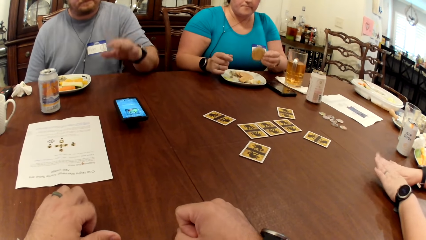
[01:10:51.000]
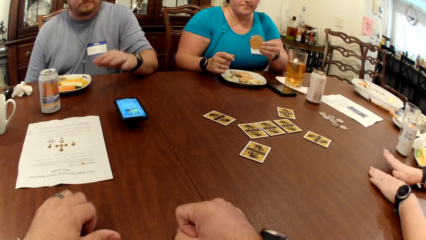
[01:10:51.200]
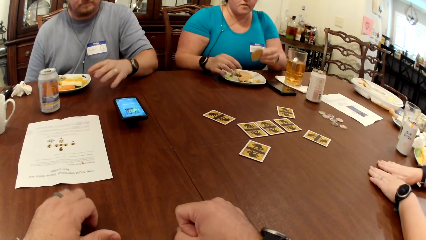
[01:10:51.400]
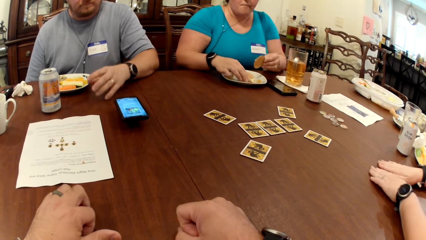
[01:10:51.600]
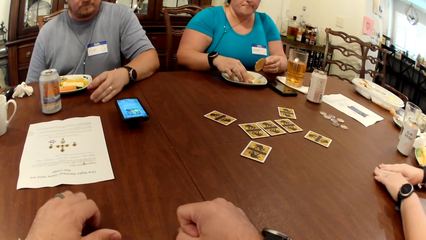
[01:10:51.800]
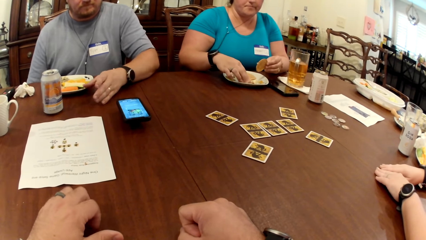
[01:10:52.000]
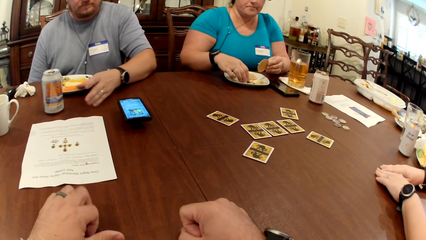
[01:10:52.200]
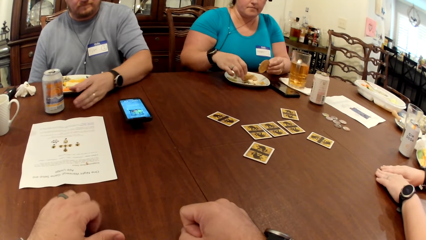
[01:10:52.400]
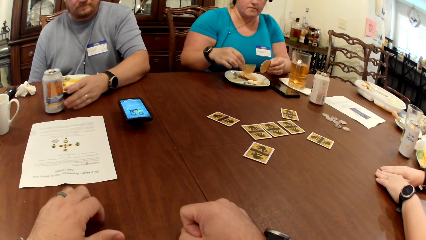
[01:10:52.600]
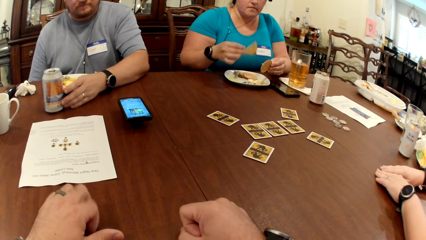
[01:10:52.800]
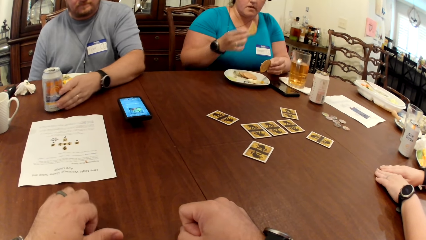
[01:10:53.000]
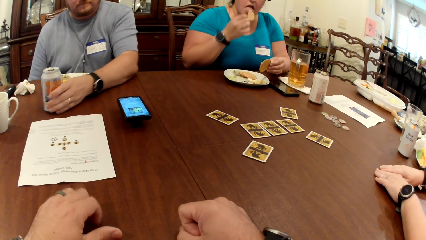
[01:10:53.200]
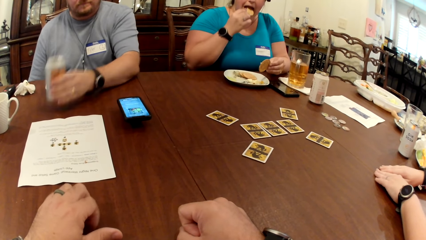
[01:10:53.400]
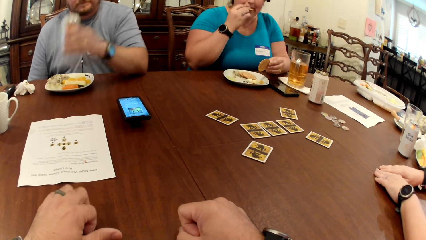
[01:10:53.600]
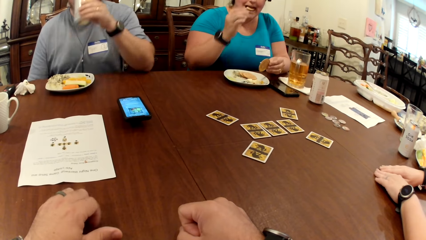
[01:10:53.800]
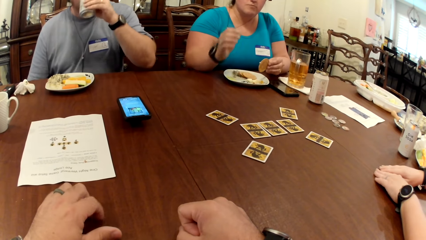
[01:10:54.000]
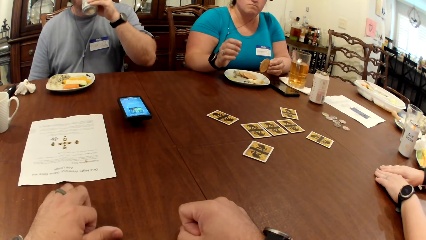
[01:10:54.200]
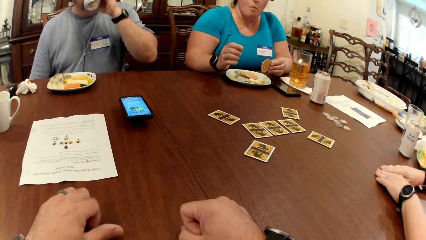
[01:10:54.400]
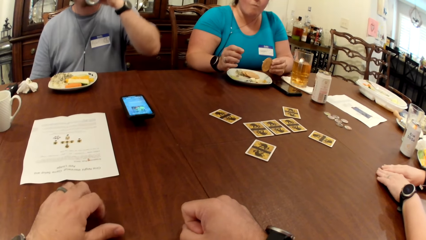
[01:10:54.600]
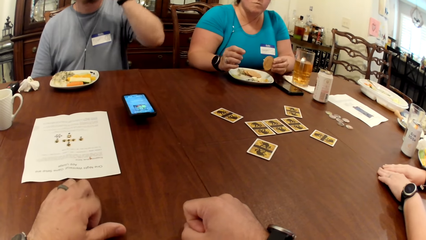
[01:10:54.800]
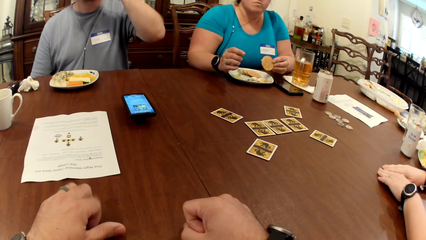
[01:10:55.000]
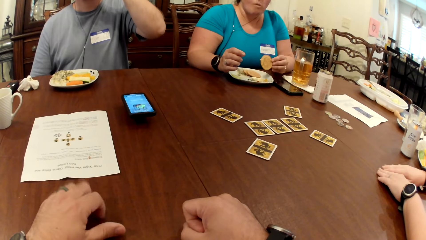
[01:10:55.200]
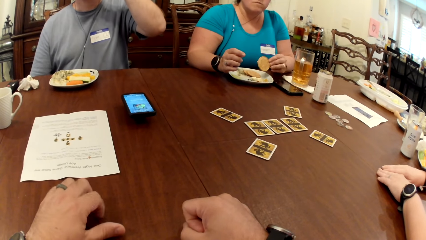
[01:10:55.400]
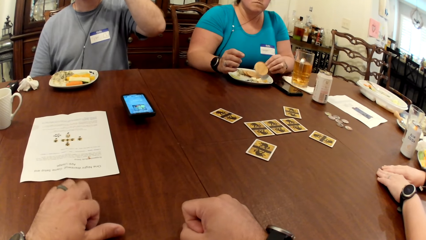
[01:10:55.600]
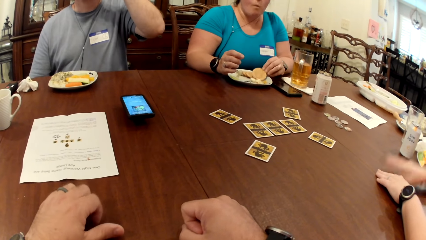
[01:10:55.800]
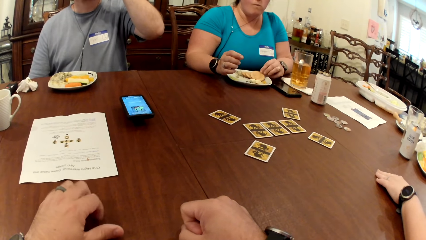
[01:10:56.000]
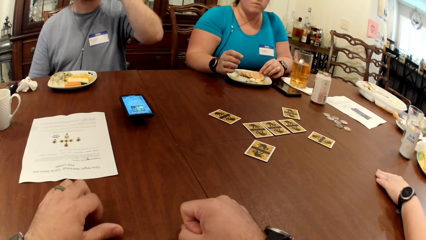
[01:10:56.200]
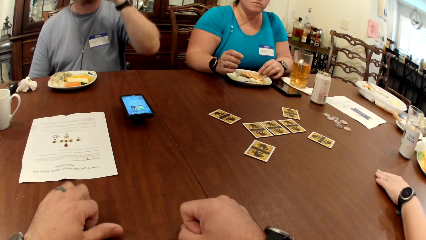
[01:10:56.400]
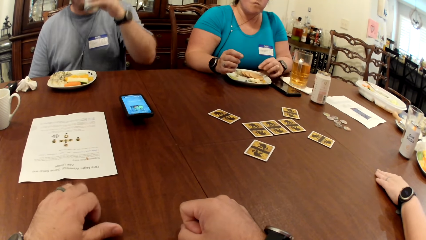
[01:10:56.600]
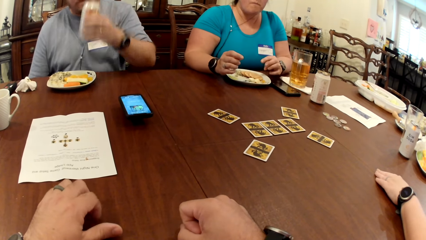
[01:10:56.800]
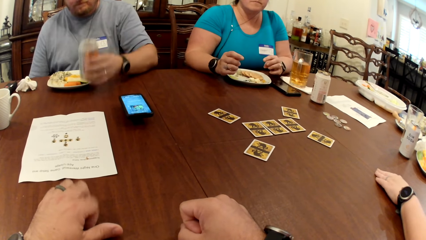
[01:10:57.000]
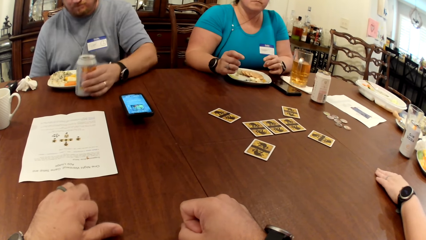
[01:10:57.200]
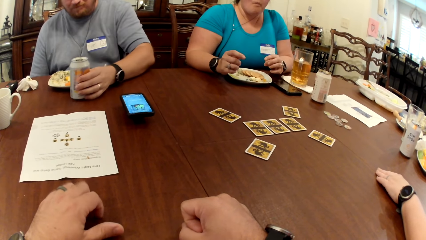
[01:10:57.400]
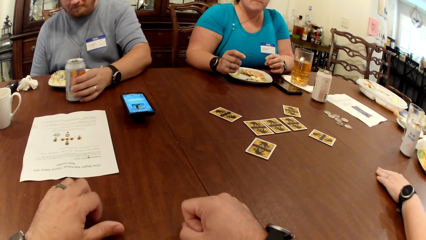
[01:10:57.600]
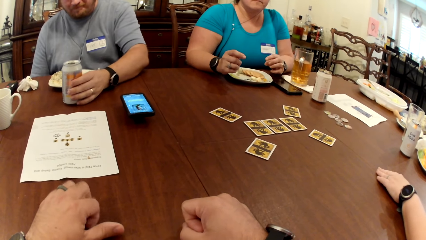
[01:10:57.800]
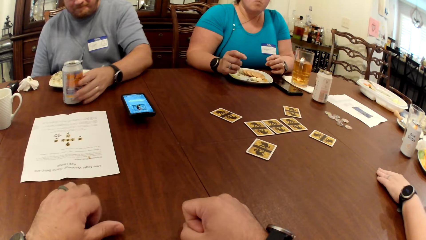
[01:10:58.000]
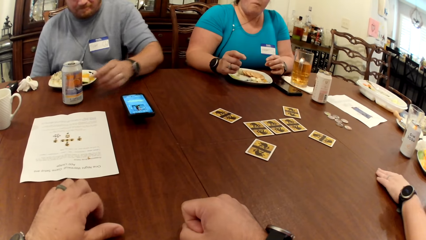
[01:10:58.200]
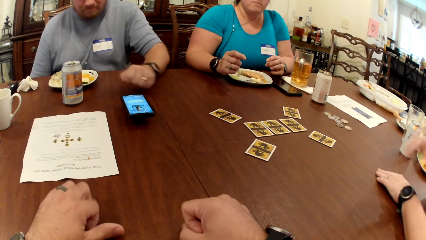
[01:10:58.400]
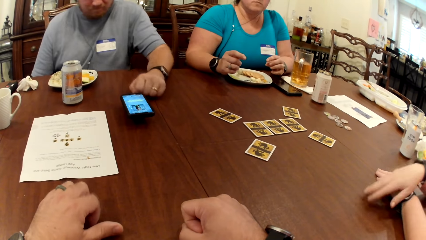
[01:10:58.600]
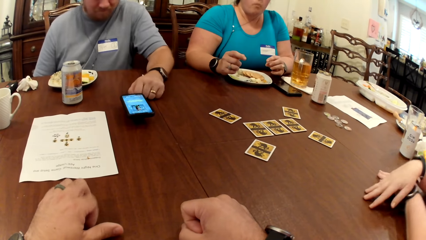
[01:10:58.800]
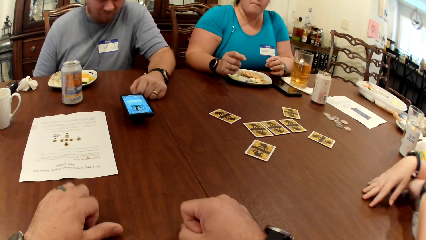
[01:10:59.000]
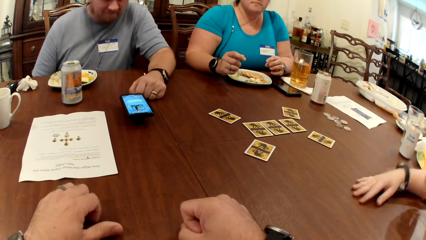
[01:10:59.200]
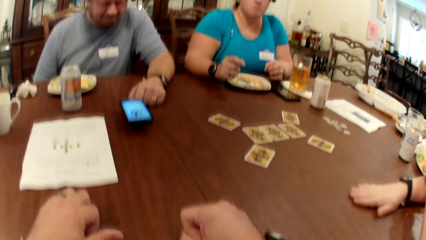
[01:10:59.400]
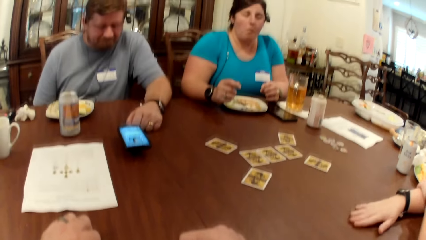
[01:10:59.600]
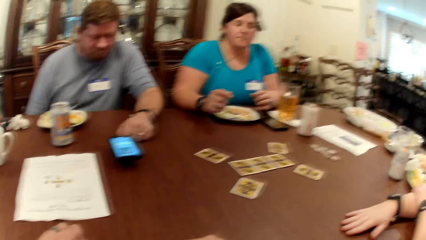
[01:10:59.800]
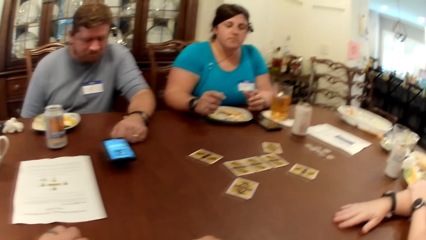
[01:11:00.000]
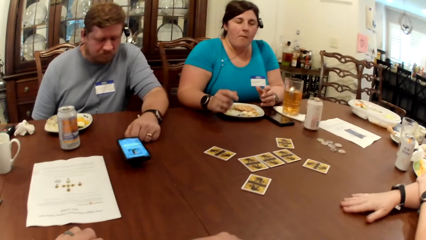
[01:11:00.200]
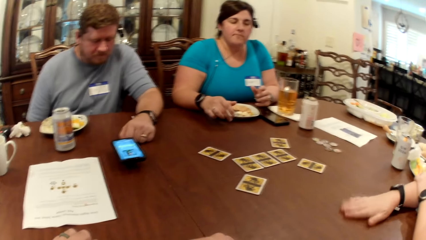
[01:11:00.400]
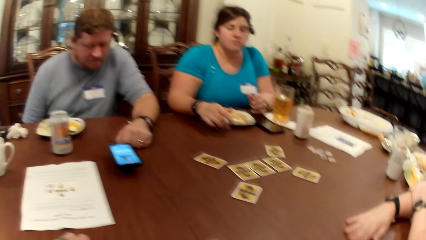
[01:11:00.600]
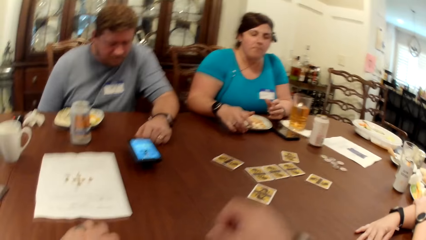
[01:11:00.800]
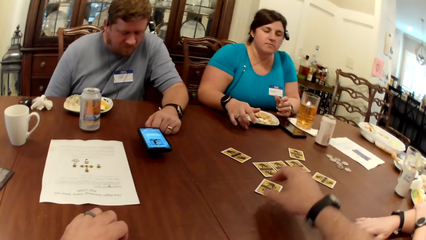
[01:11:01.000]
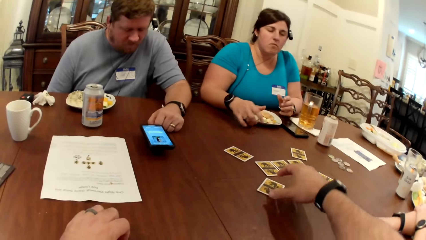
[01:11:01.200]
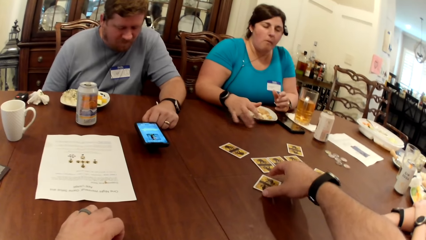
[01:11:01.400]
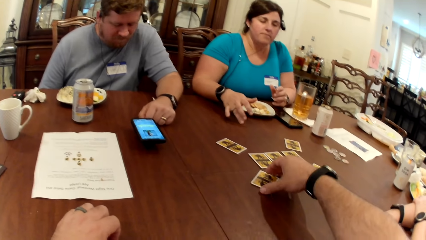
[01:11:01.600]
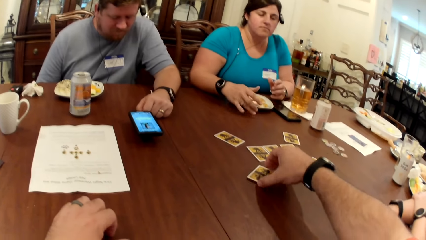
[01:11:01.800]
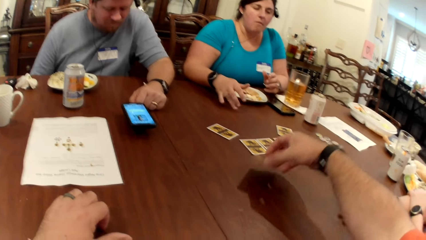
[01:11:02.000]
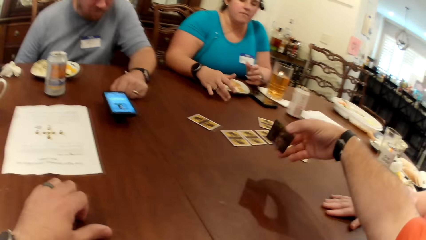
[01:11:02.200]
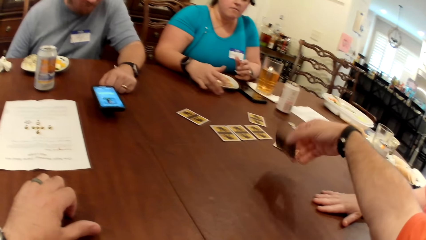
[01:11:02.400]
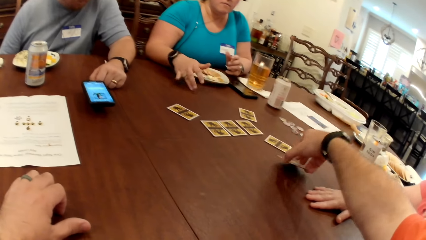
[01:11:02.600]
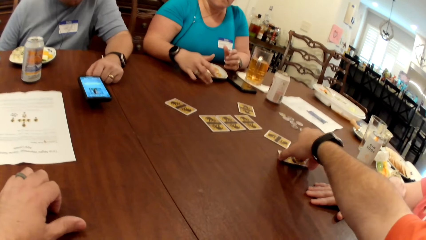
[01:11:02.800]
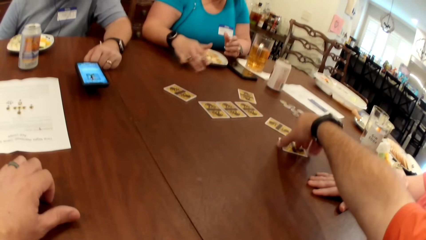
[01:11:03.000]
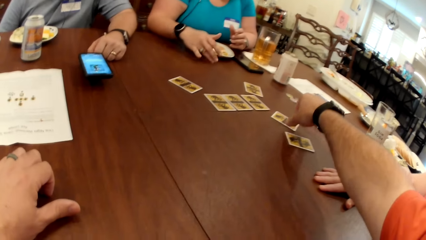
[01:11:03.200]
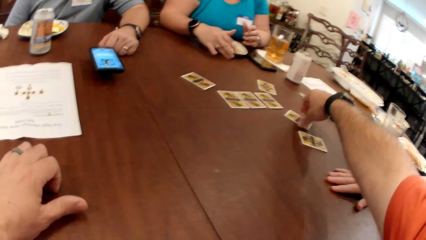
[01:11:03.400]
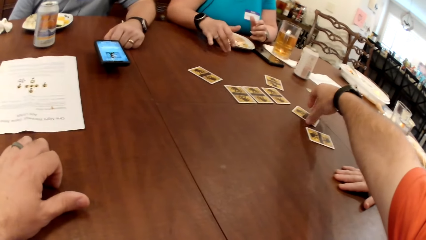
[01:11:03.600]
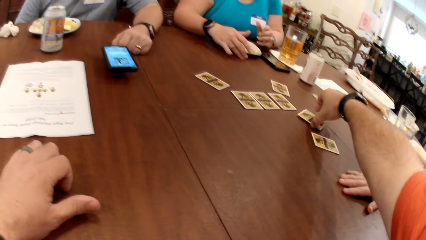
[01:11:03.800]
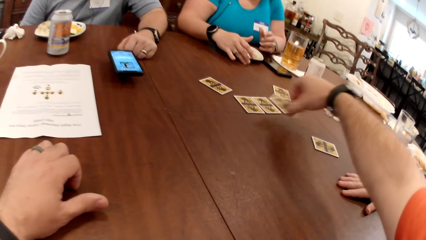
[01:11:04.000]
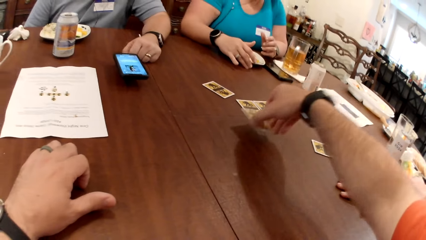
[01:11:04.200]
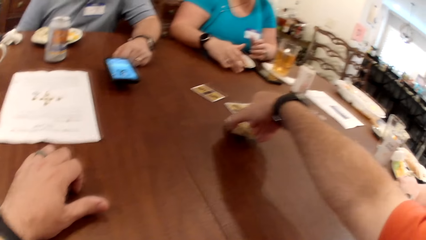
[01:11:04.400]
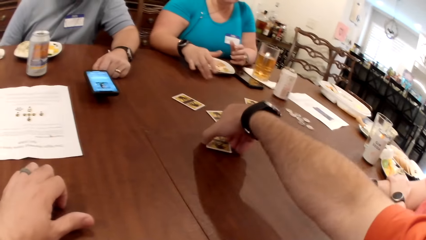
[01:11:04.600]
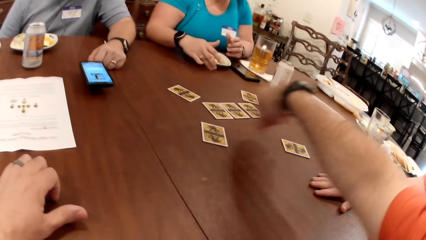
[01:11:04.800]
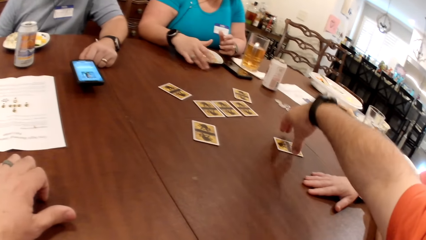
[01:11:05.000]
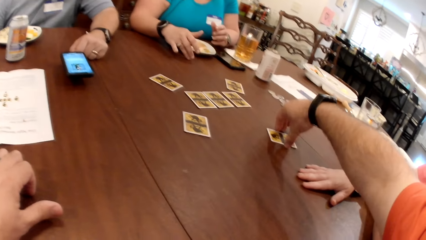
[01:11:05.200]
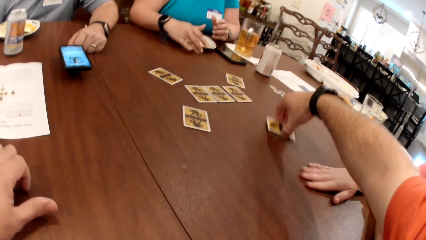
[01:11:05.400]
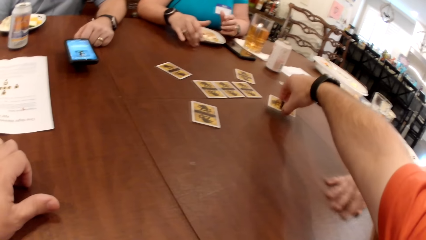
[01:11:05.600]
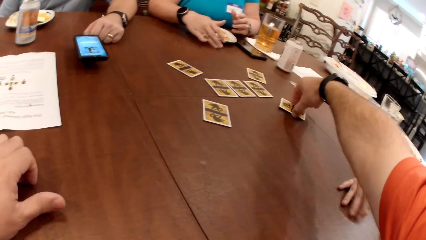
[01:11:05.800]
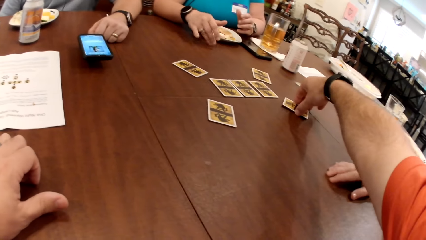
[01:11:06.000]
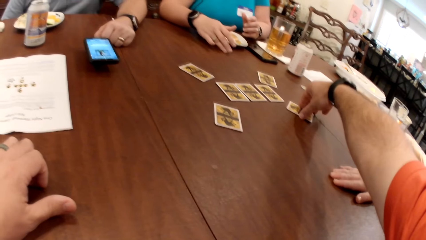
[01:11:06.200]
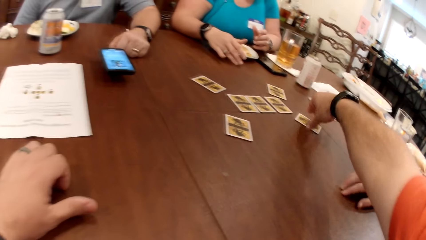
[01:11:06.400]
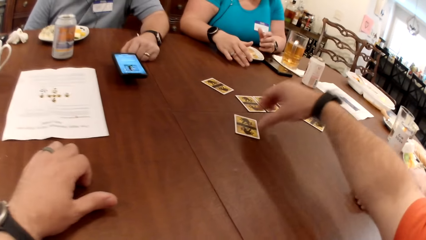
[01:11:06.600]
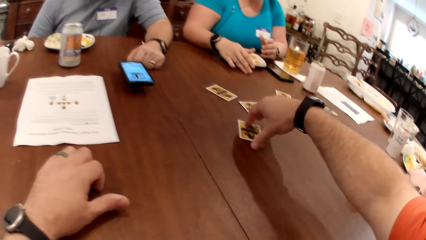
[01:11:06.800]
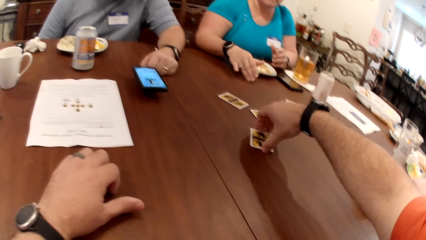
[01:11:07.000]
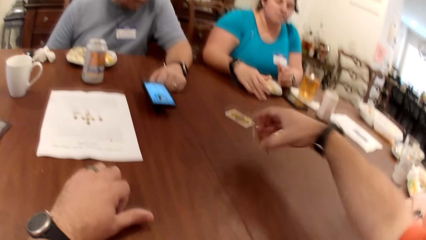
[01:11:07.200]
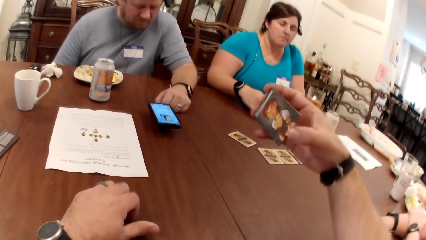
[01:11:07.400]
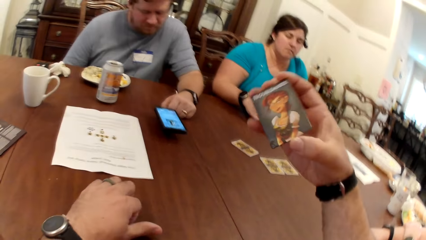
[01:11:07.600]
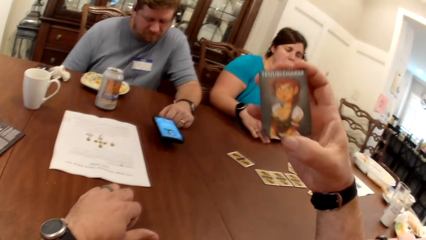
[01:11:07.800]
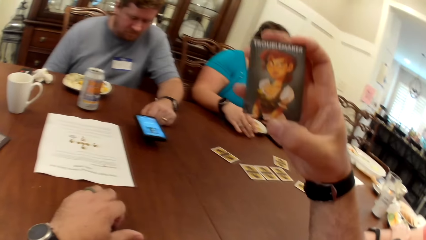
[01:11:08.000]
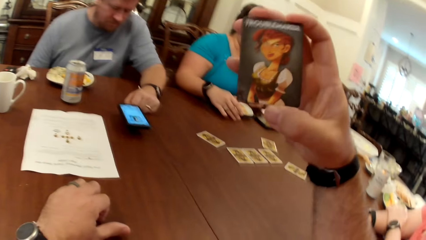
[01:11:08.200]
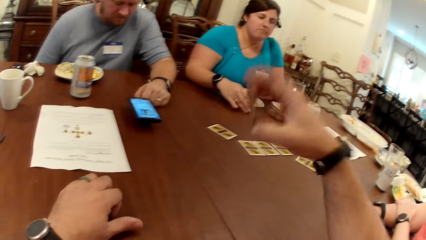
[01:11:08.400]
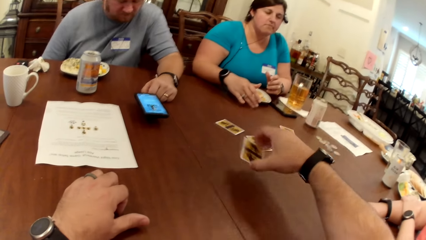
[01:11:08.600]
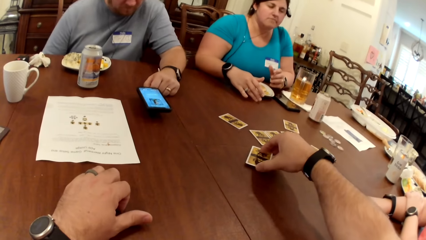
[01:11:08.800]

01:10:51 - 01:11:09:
The woman eats the food in her right hand. The man lifts the can on the table with his left hand and drinks from the can in his left hand. The man drops the can in his left hand on the table and moves the can with his left hand. The camera wearer lifts a card on the table with his right hand. He drops the card in his right hand on the table. He lifts a card on the table with his right hand. He drops the card in his right hand on the table. He moves a card on the table with his right hand. He lifts a card on the table with his right hand.
